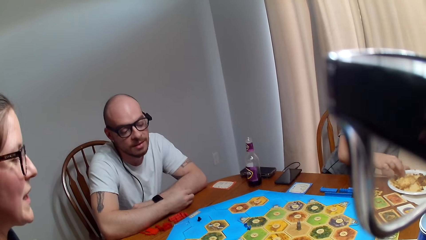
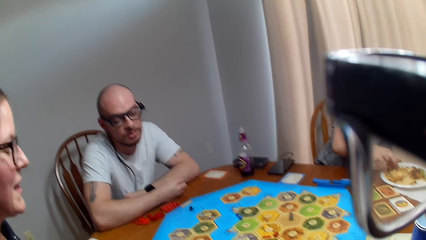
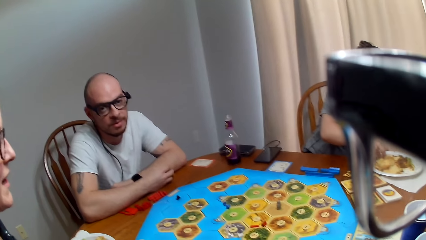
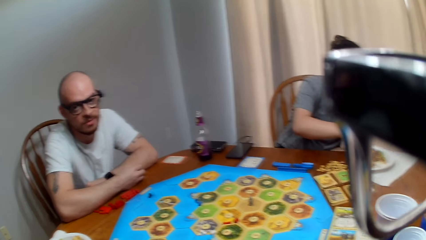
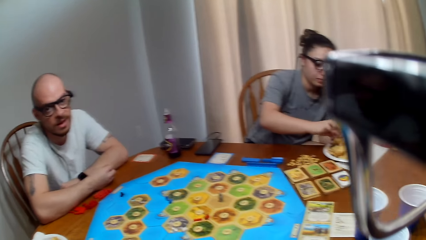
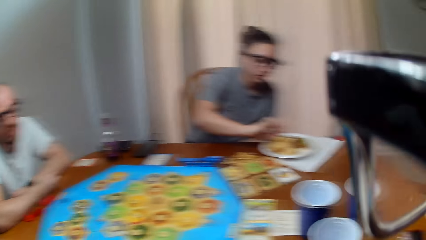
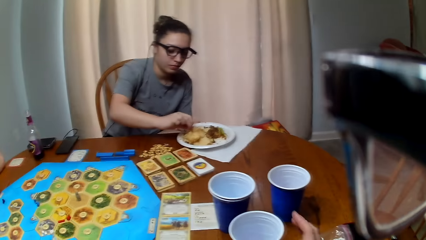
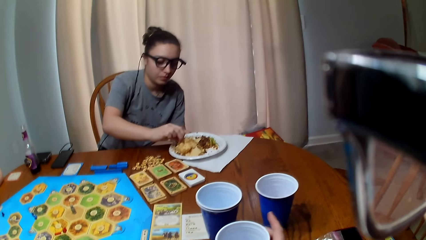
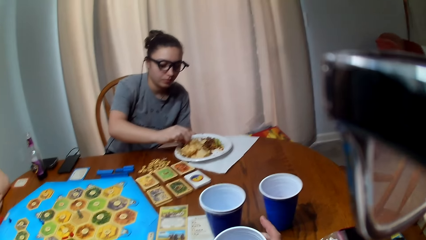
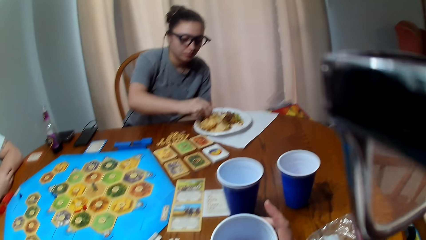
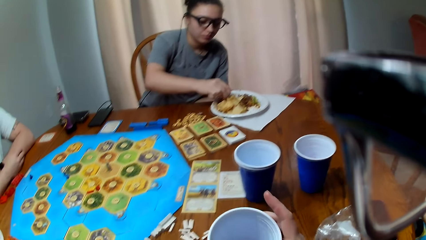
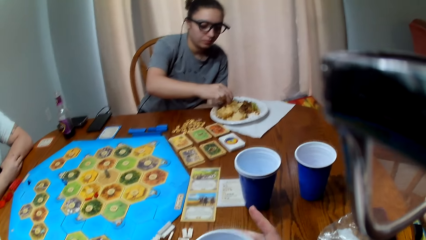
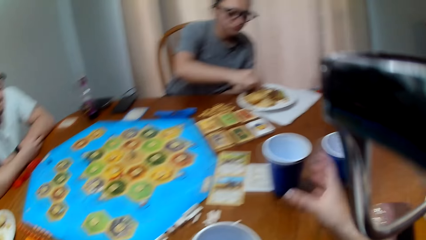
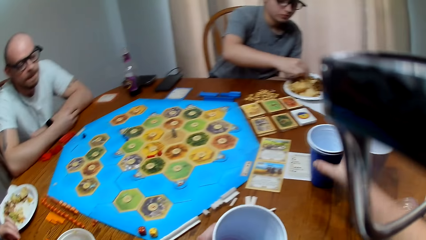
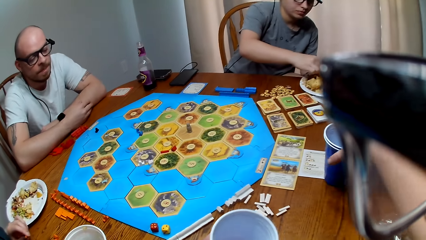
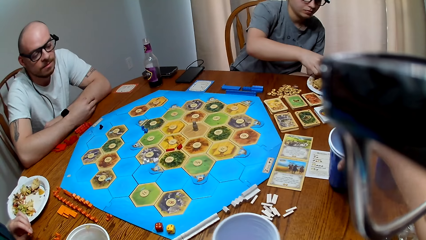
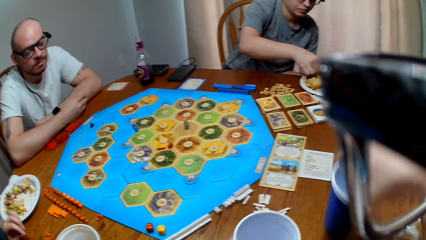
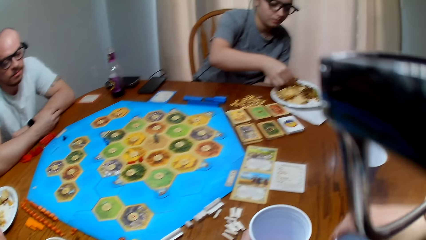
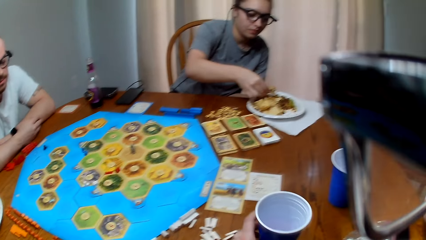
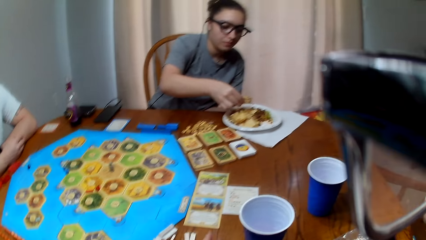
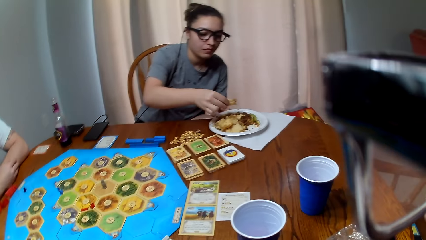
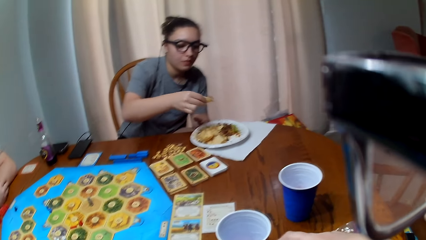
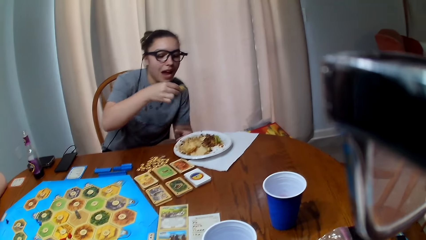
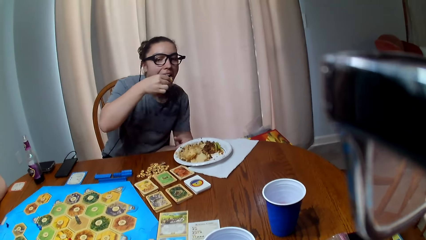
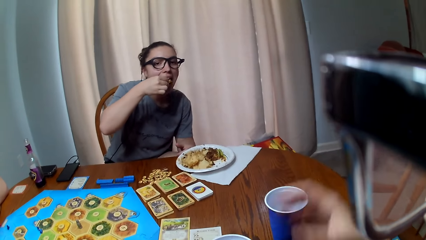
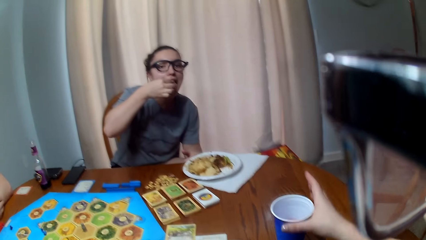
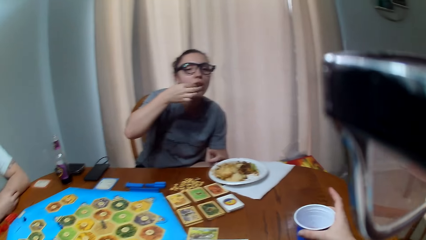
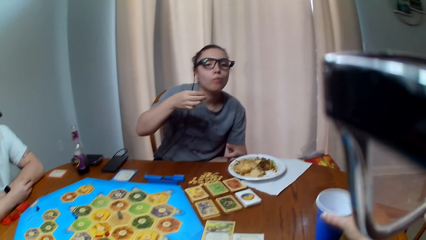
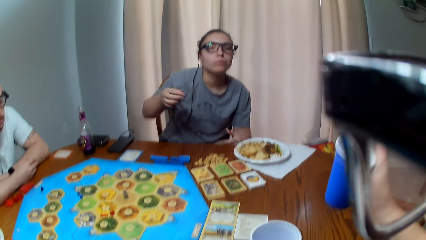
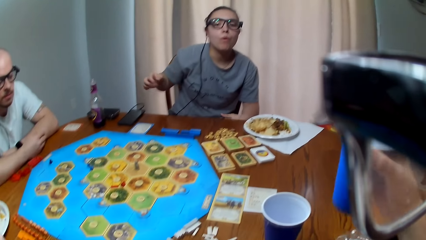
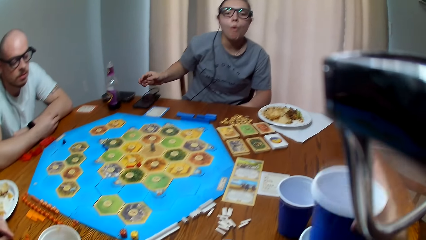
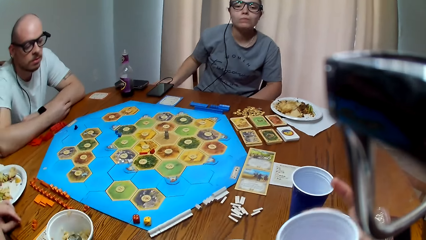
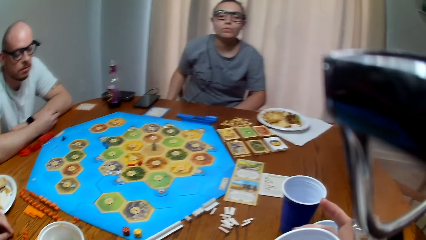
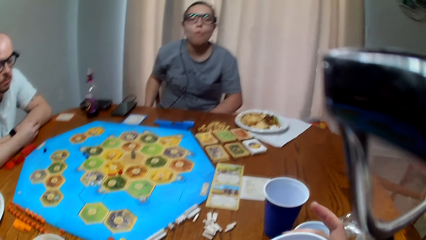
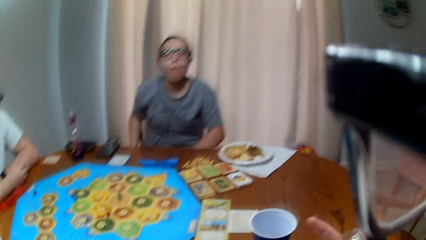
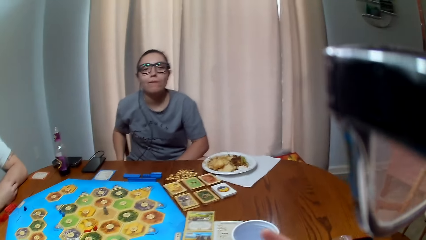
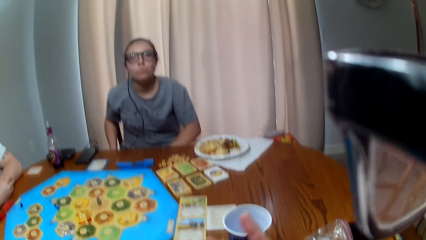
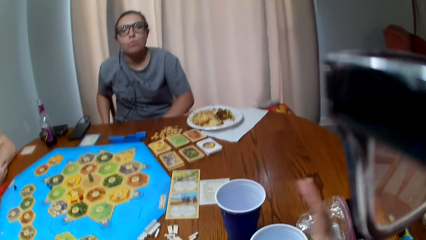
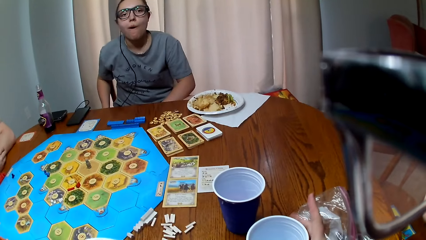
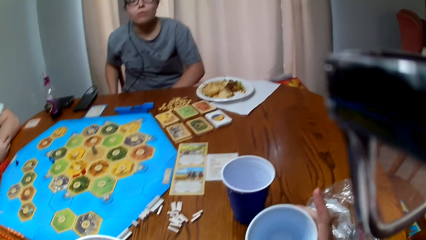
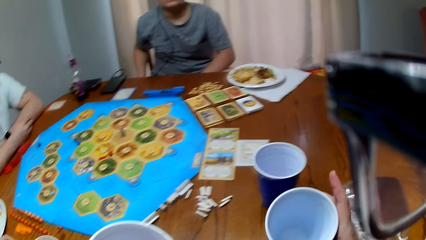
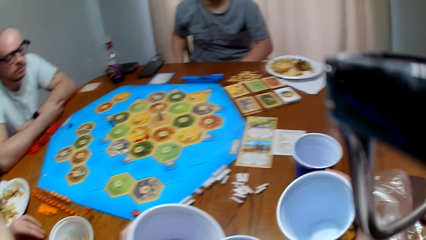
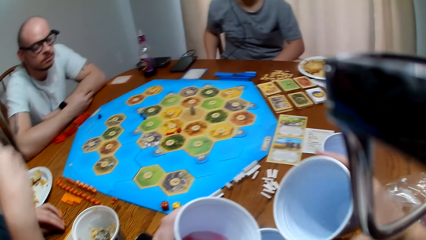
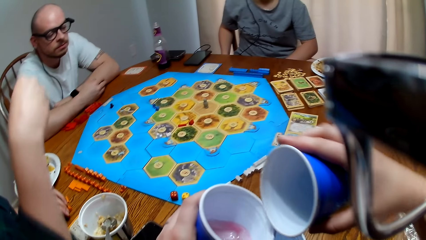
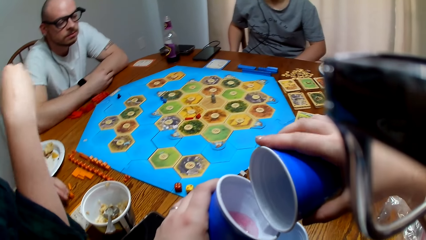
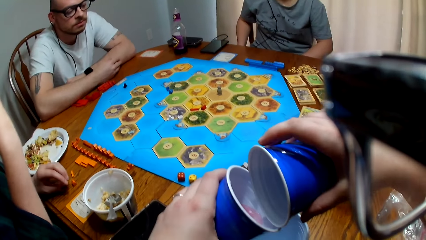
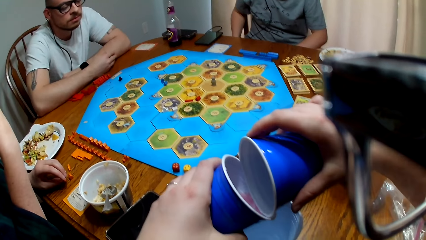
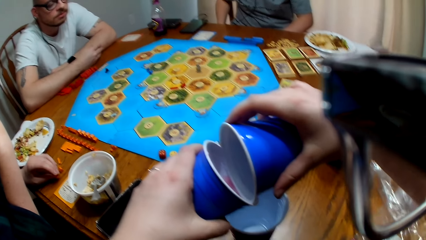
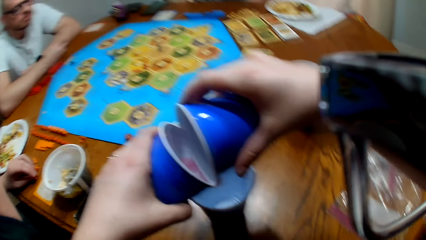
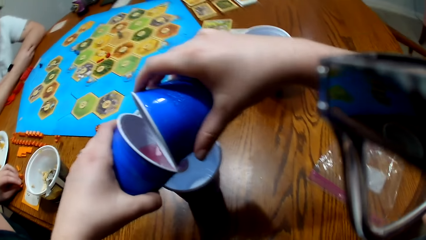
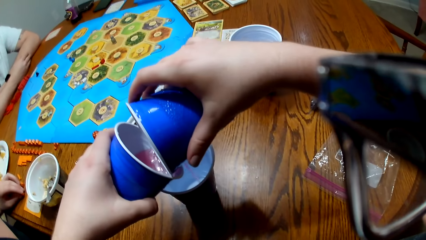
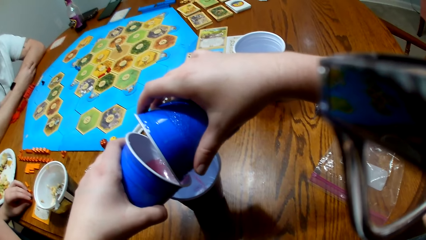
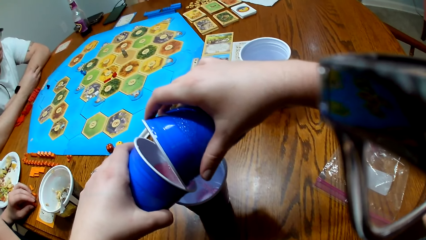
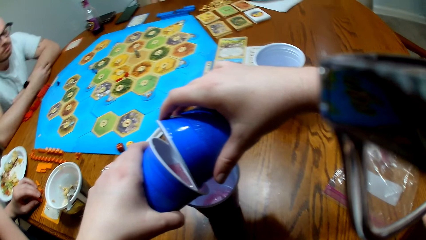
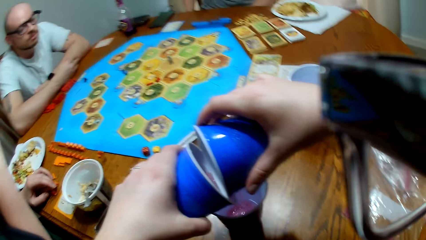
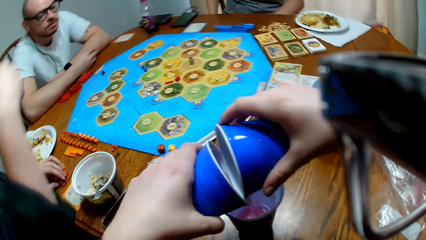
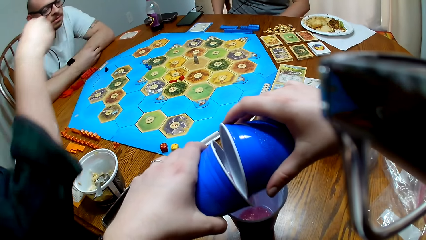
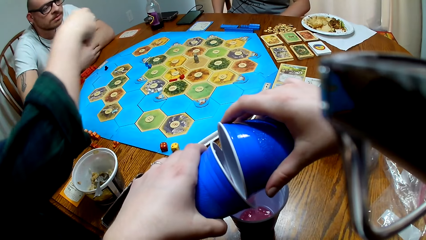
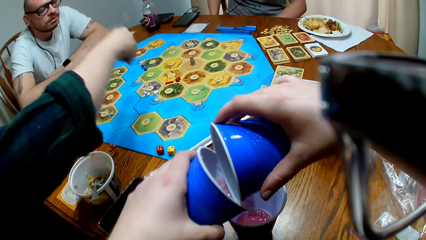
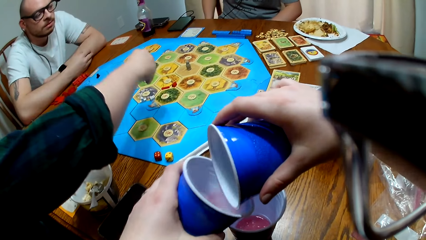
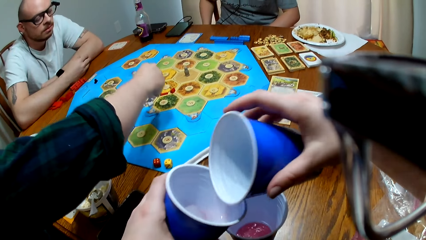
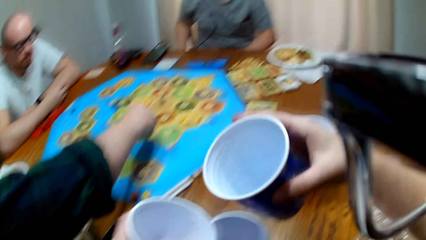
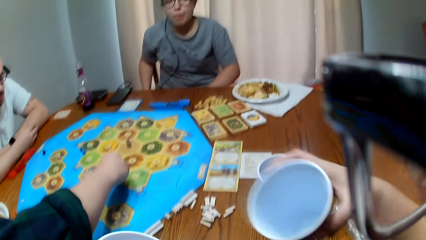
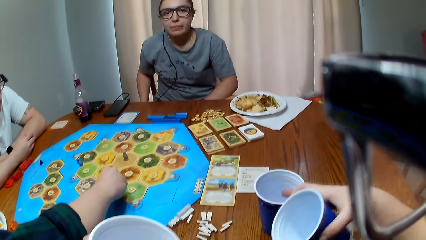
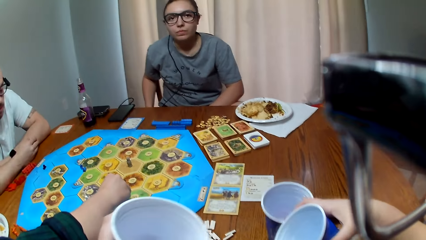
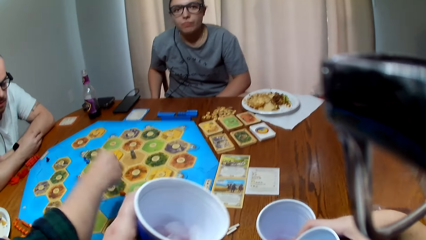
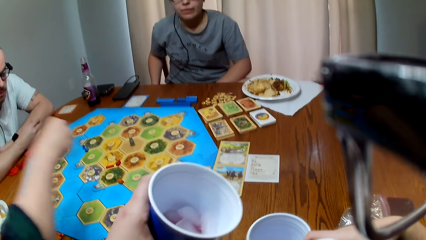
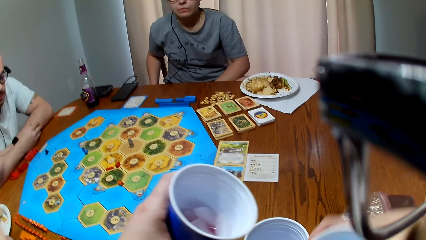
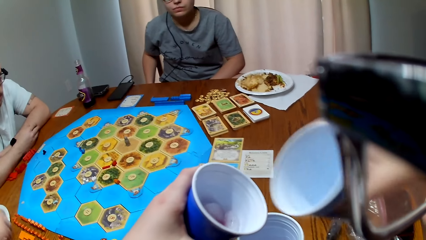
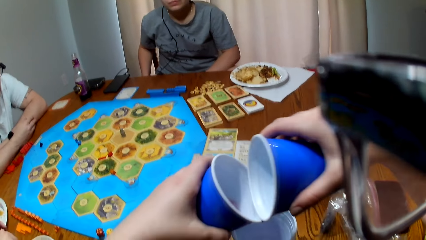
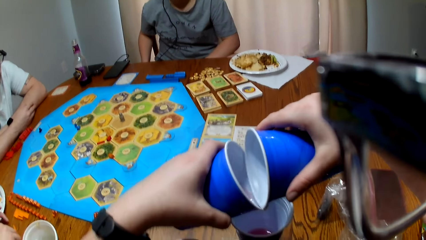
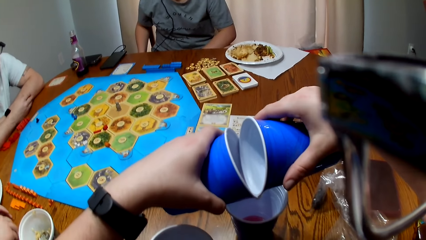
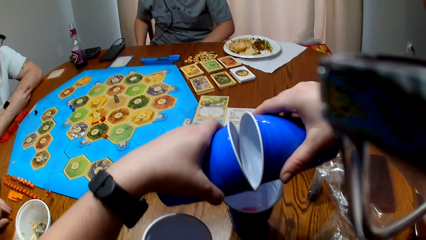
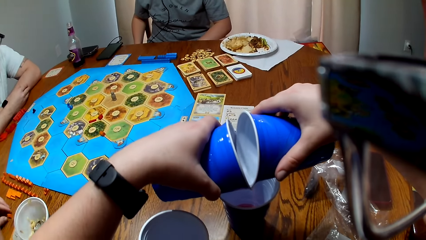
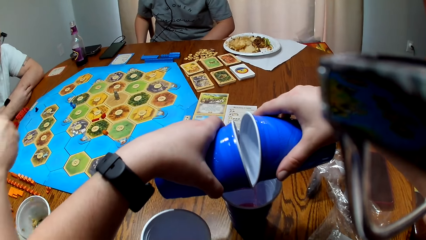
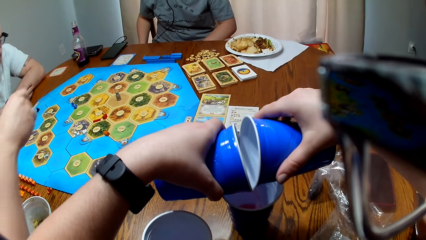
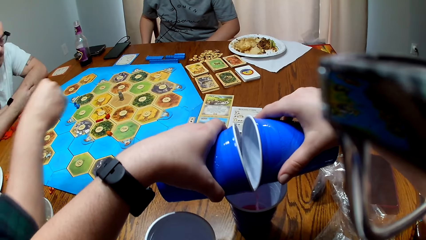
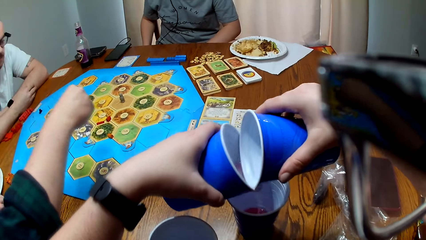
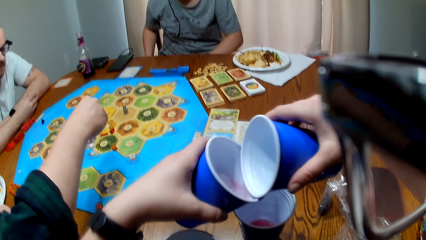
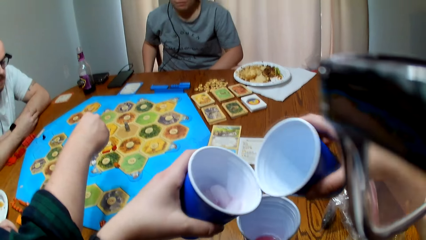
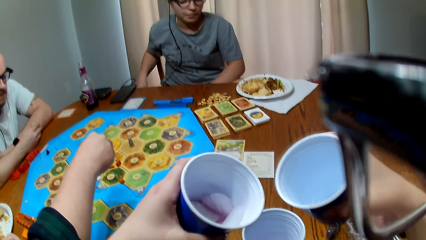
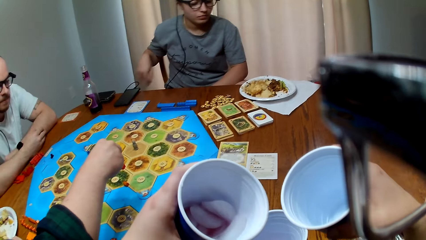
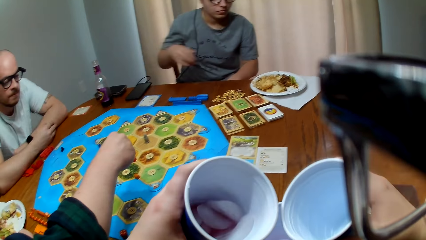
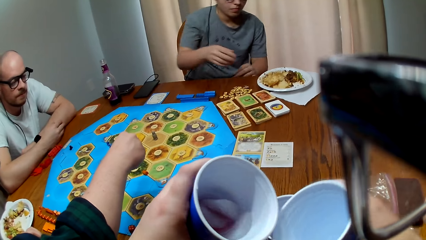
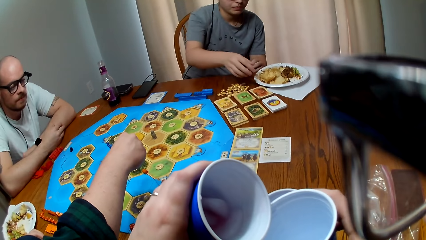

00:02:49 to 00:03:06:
A man talks to the camera wearer. A woman picks food from the plate. The camera wearer responds to the man. They grip the cup. They pick up the party cups on the table. The woman eats food. The camera wearer grabs the cup. They talk to another woman. They pour out the drink into another party cup. The other woman places the peg on the game board. The camera wearer pours the drink into a cup. The other woman places a peg on the board.
